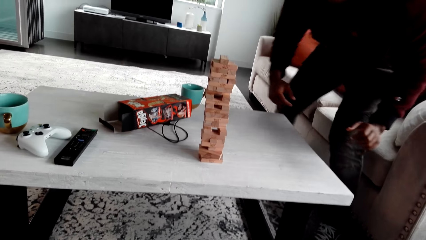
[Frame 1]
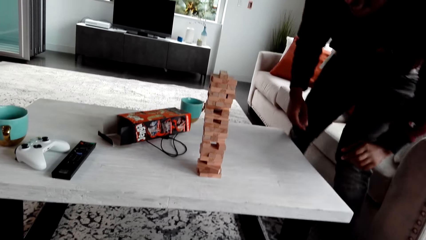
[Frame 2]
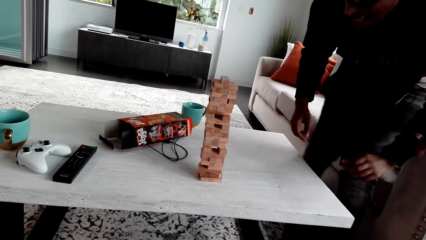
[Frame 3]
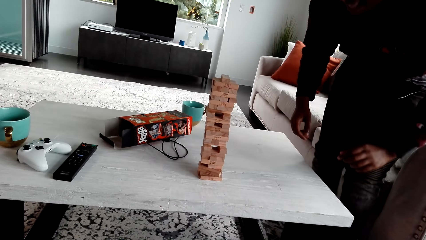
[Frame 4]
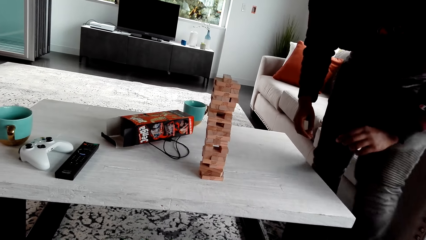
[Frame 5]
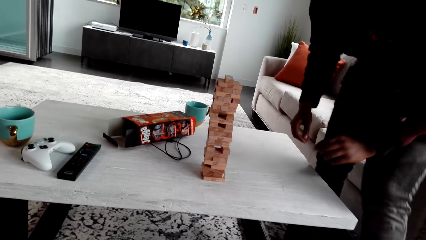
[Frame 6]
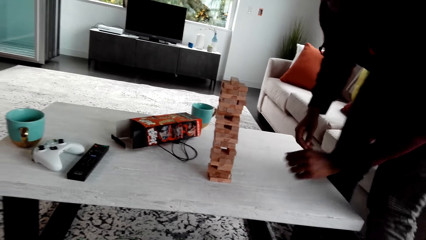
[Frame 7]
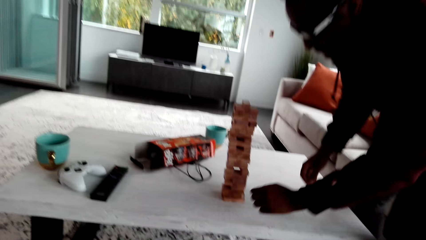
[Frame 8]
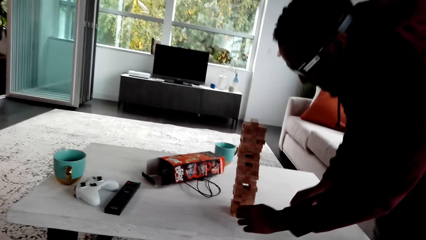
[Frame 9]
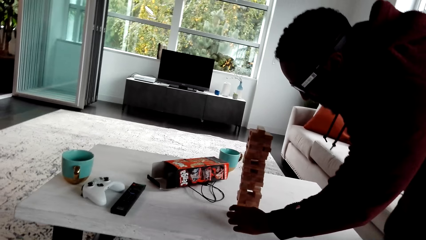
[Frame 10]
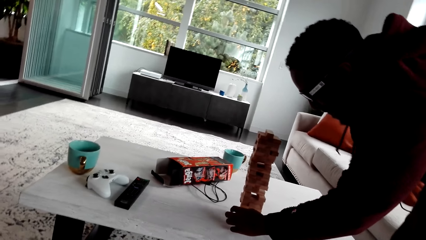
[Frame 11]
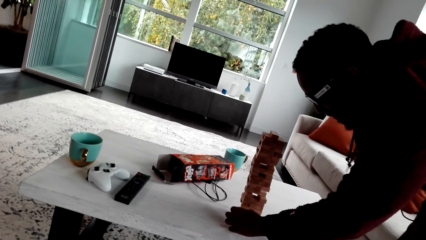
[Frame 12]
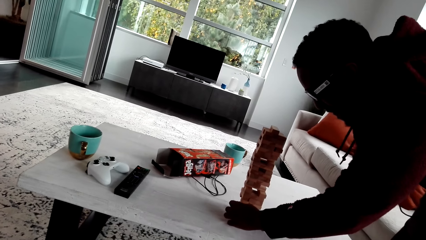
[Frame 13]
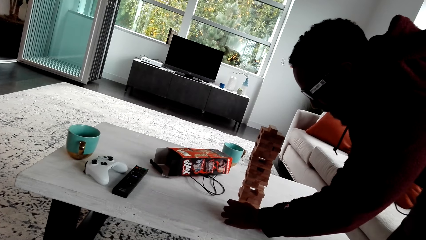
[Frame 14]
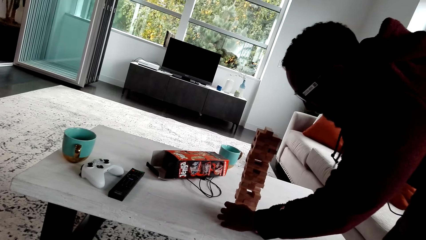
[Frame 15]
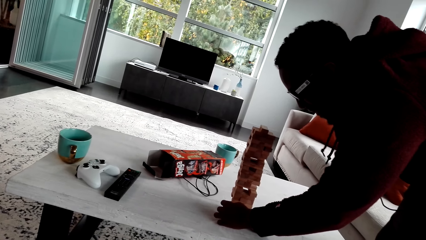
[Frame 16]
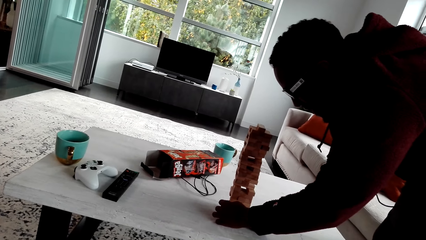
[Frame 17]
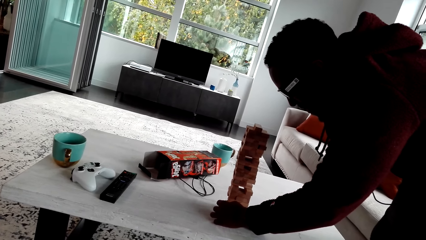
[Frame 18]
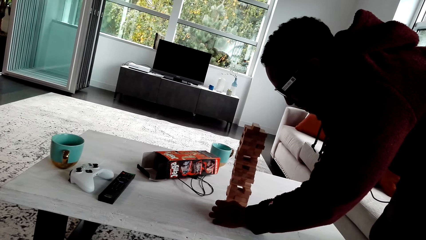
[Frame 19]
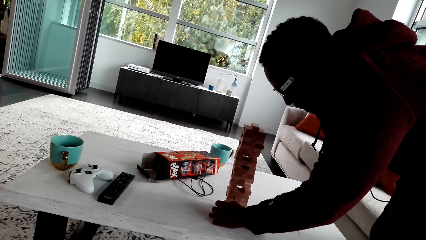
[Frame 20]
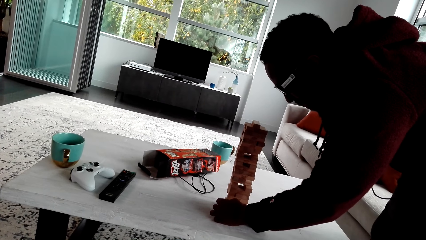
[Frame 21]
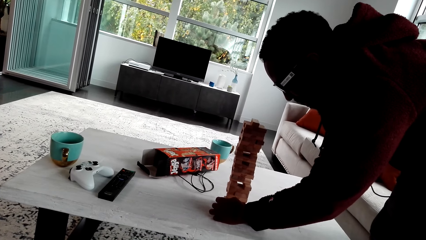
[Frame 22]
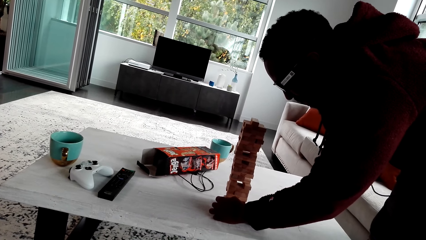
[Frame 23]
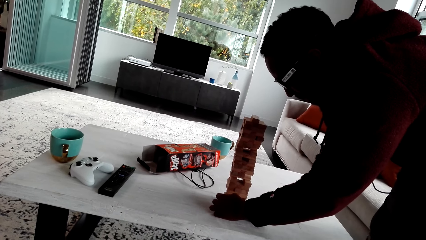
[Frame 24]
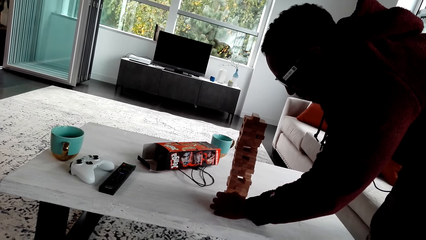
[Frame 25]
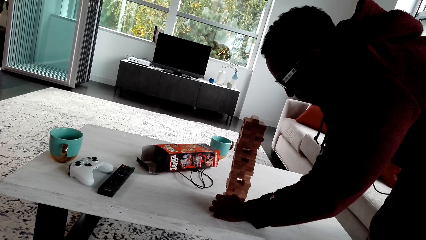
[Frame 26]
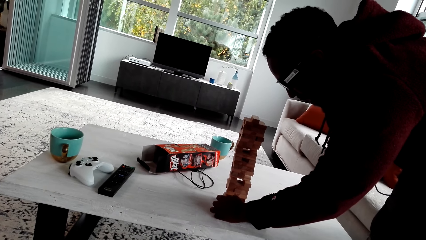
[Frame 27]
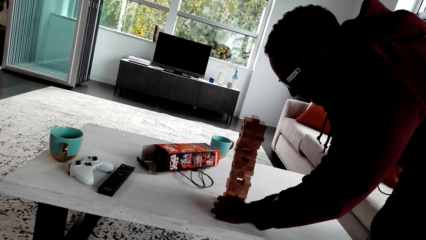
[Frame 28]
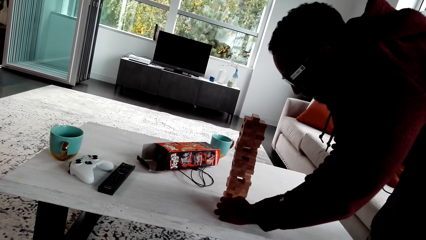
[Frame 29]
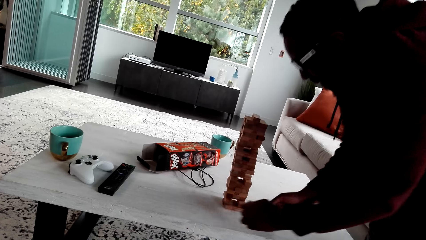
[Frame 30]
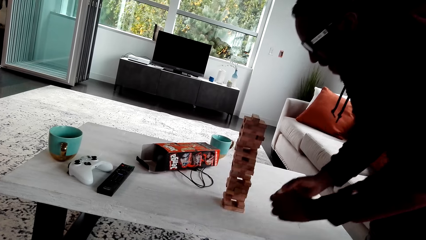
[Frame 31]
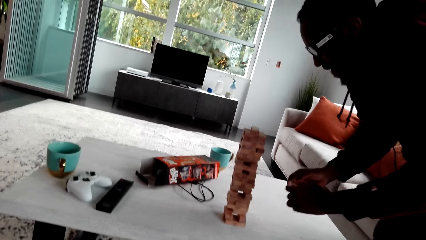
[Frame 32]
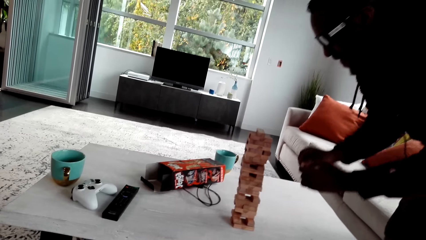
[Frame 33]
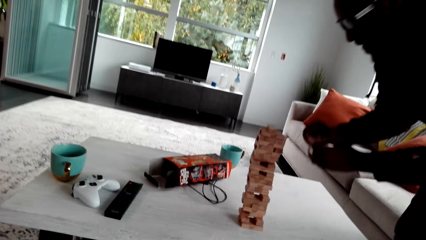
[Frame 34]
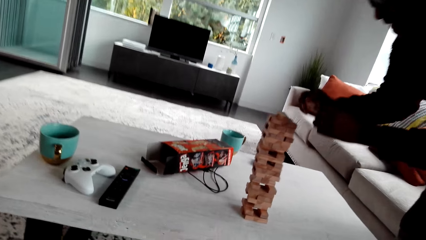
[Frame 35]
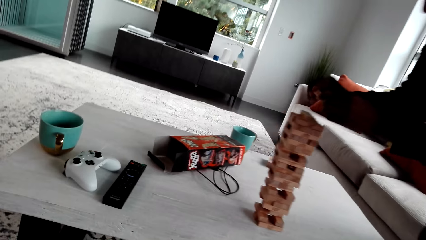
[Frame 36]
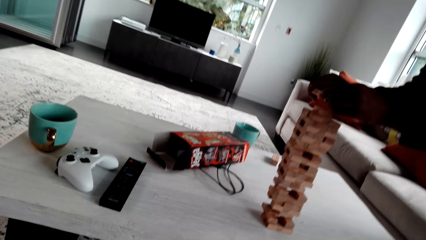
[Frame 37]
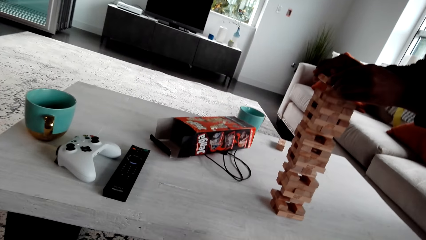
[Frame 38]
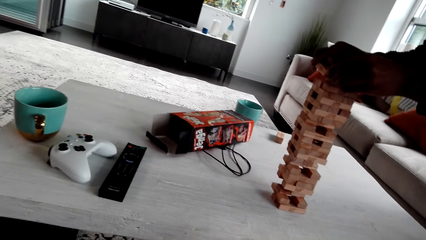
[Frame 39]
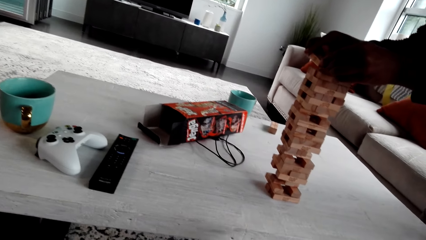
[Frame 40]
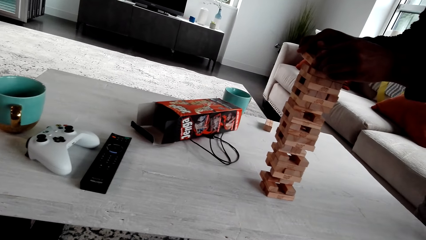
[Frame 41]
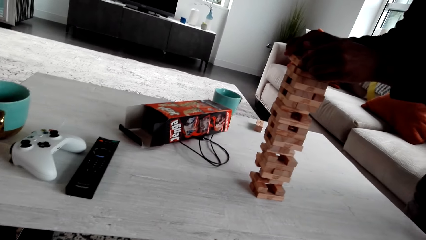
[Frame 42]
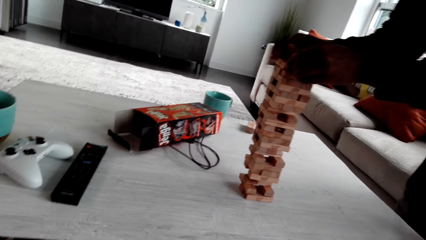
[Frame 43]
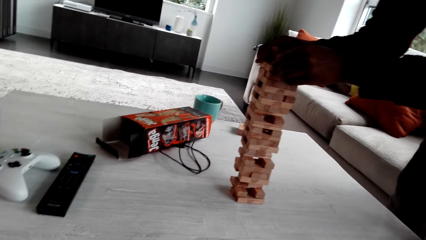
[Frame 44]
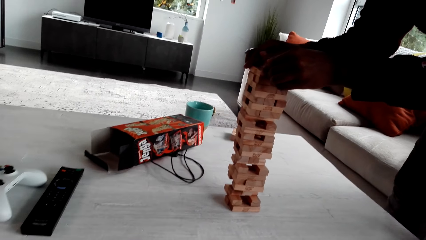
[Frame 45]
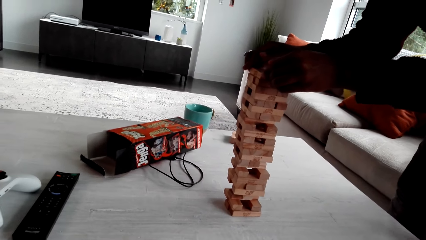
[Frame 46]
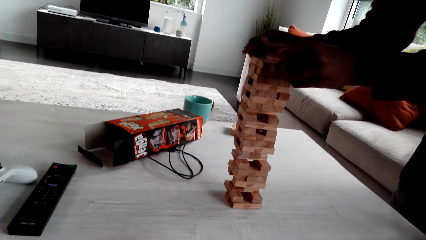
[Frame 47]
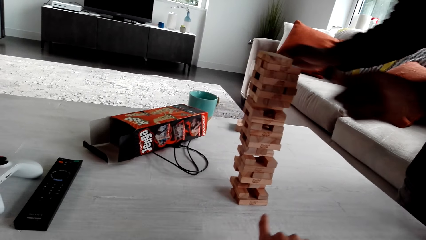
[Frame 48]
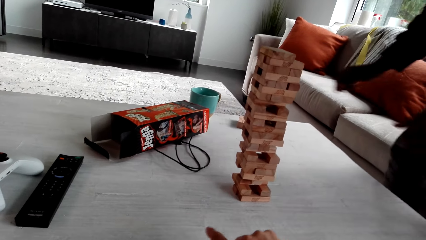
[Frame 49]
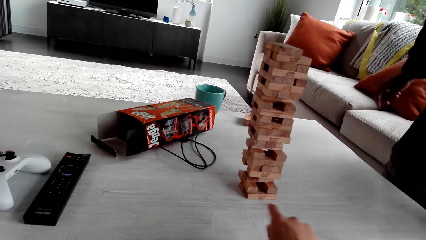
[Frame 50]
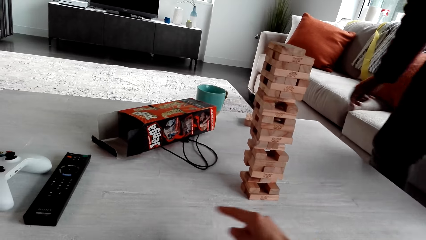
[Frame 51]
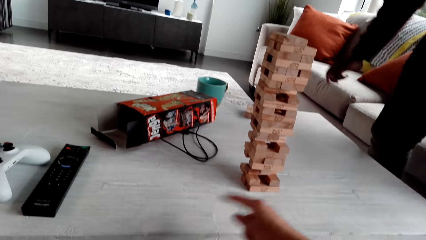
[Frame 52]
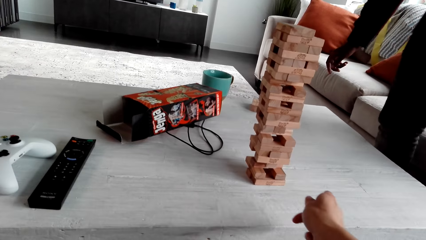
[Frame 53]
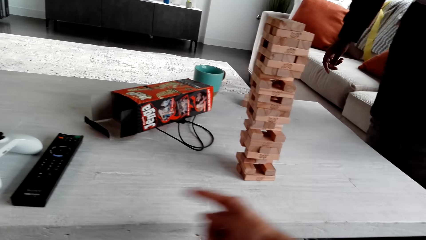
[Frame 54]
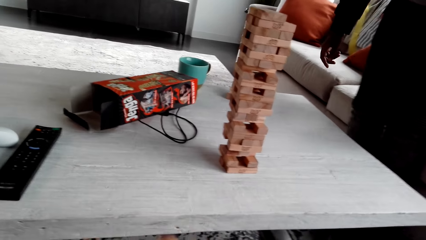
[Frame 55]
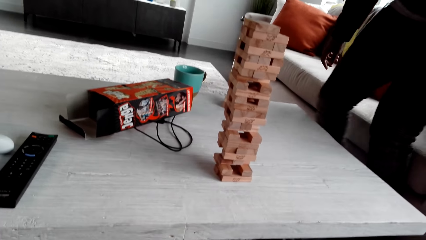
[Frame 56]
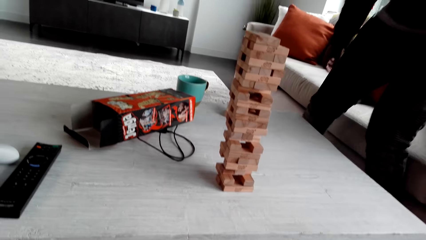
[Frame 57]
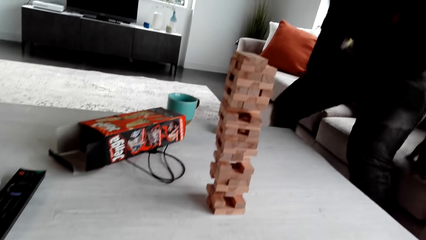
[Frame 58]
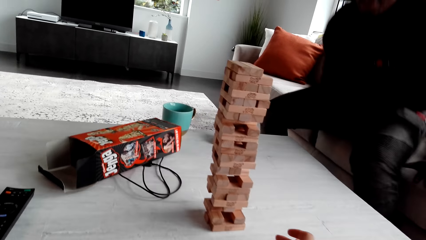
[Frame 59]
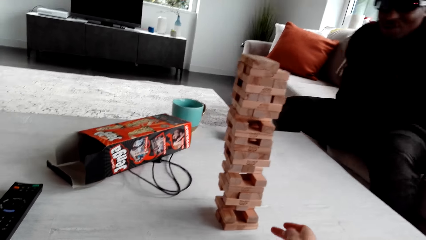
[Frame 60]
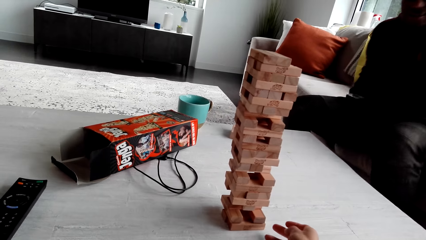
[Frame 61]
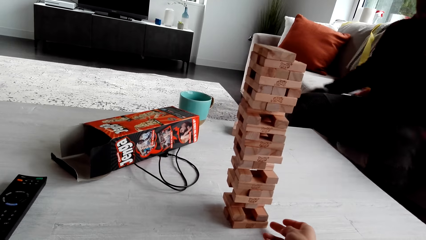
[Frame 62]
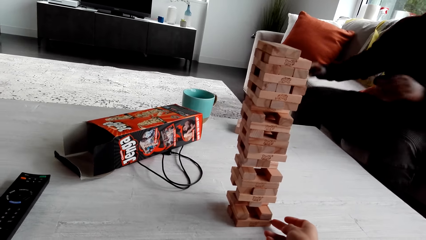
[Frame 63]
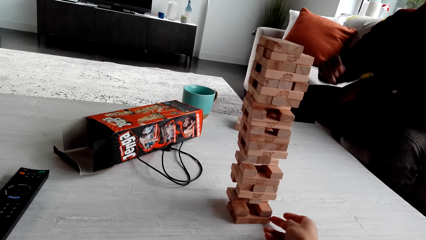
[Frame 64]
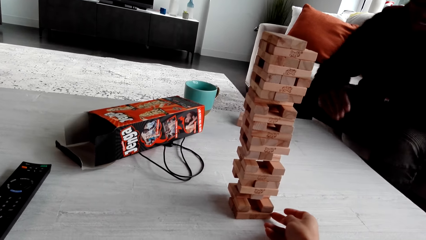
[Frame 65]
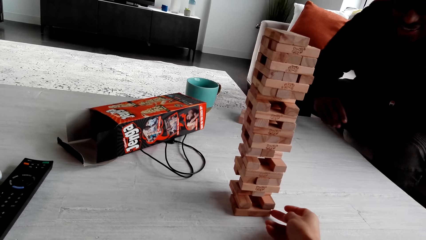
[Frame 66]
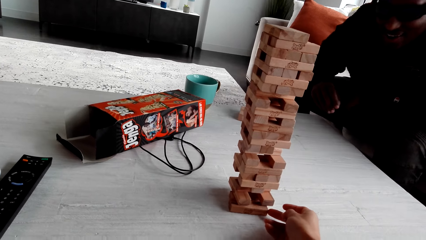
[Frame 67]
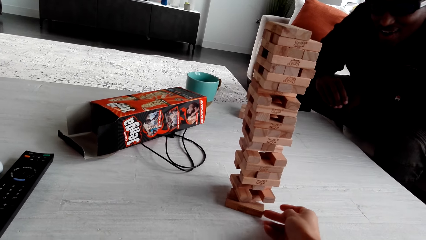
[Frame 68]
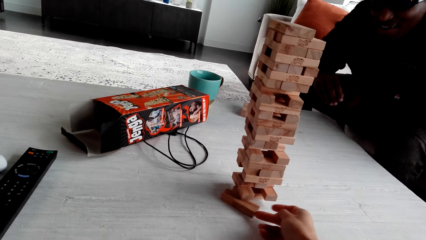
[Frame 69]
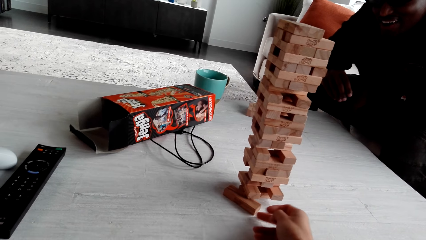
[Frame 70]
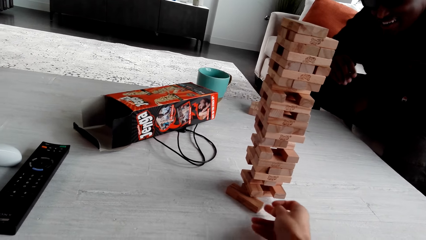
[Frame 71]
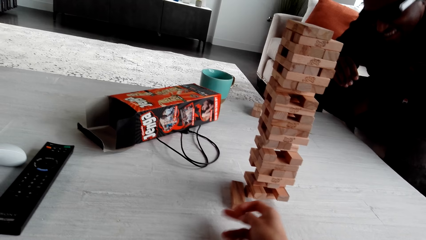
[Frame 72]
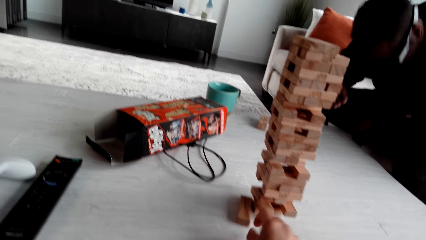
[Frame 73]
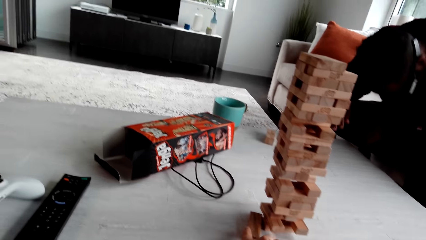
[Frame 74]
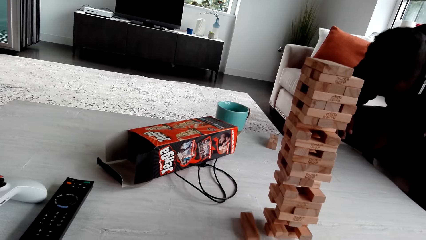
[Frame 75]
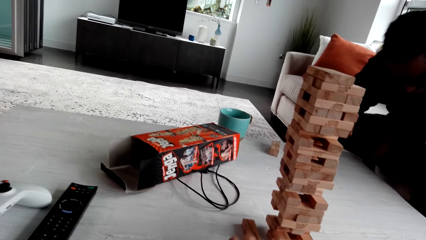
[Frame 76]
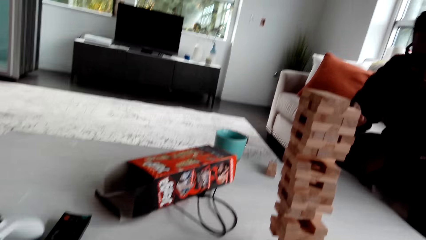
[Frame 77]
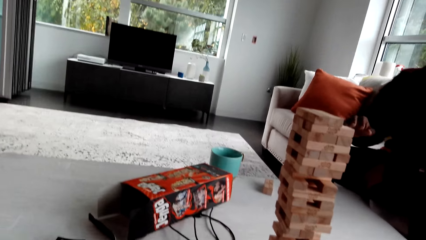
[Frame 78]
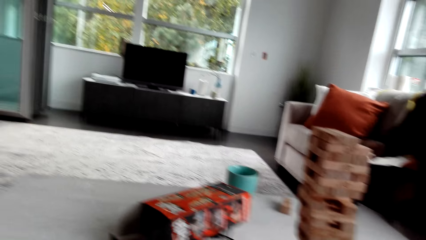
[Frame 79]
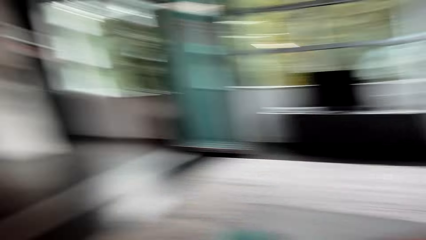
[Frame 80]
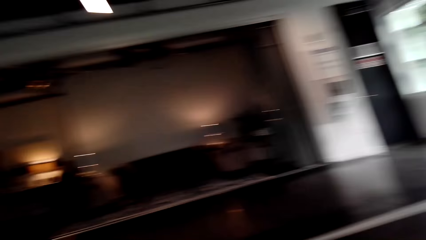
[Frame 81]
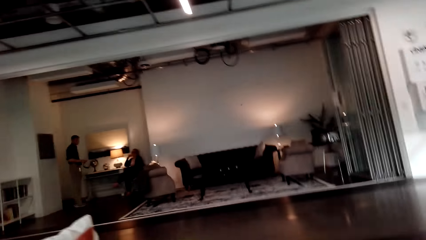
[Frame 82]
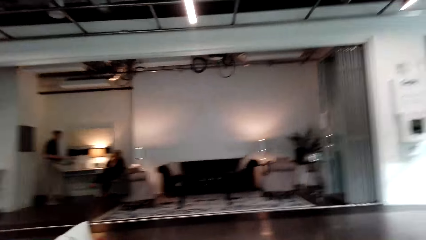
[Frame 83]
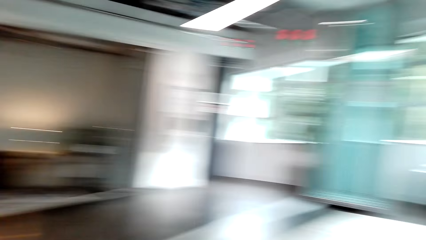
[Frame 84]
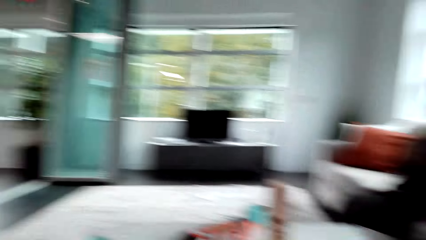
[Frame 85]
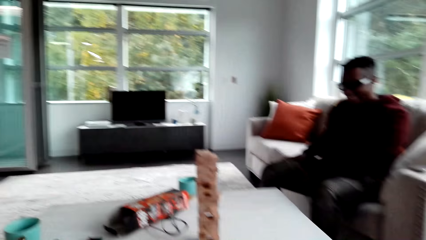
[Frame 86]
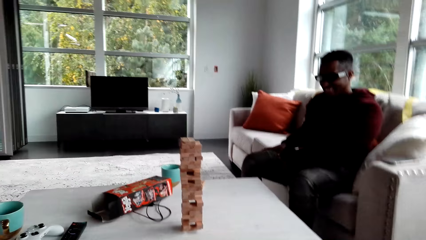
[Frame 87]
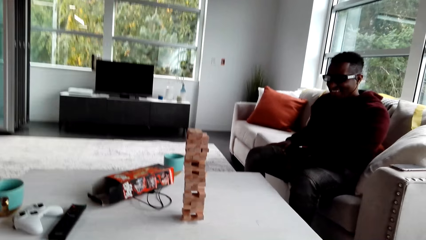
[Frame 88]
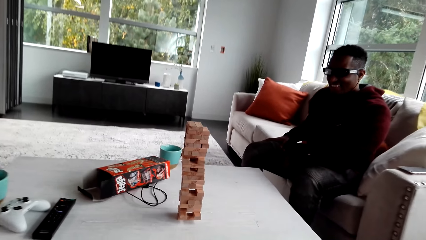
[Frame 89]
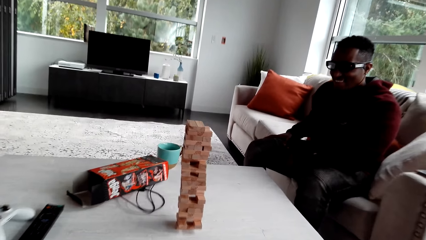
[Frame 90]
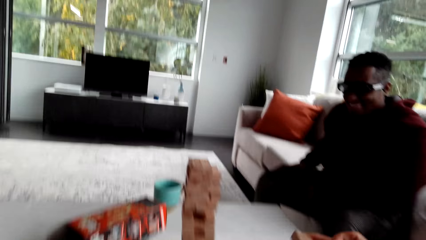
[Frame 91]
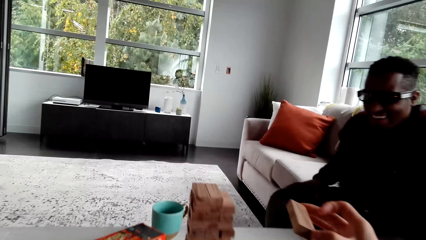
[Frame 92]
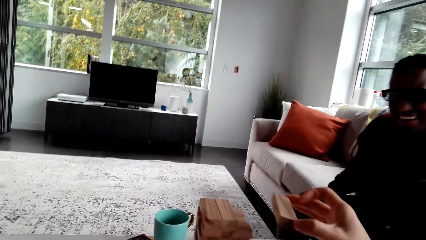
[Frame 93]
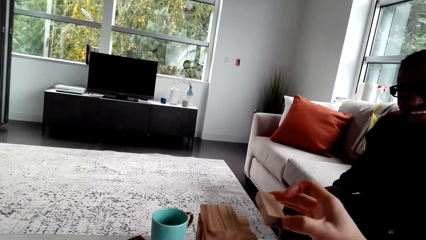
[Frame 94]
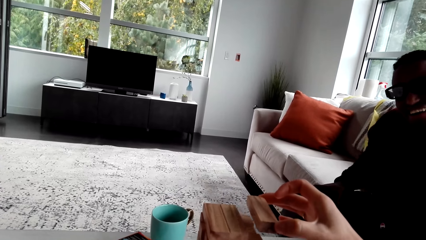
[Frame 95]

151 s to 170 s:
A person stands up. The camera wearer dialogues with the person. The person removes a jenga block. The camera wearer dialogues with the person. The person plays the jenga game. The camera wearer dialogues with the person. They remove the jenga block. The person dialogues with the camera wearer. The camera wearer looks around. They turn around.
